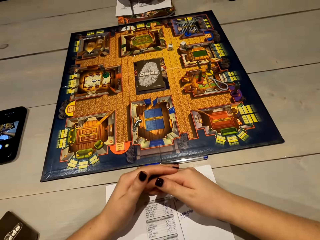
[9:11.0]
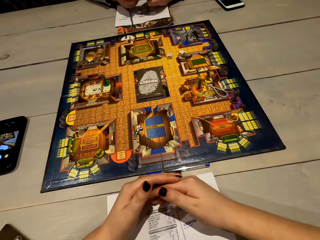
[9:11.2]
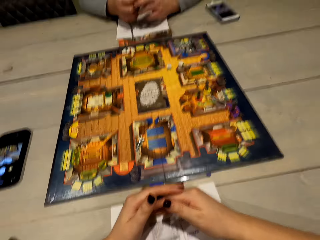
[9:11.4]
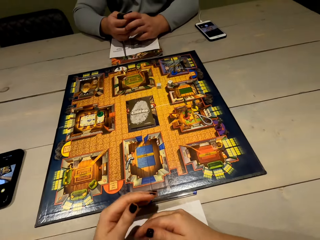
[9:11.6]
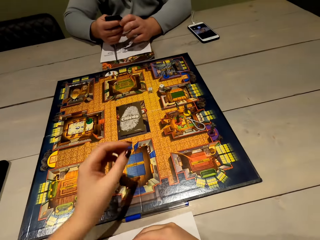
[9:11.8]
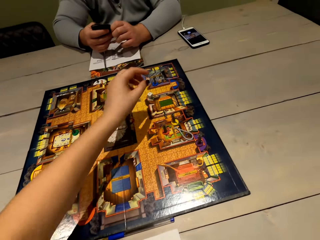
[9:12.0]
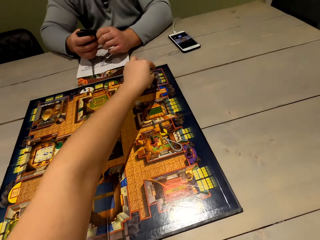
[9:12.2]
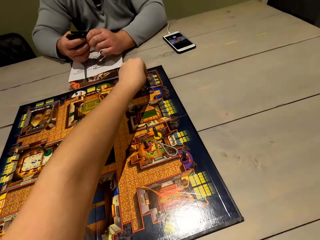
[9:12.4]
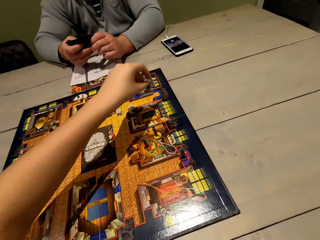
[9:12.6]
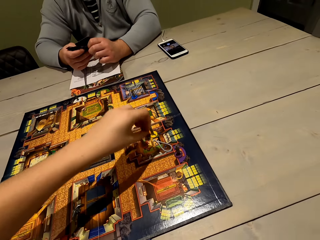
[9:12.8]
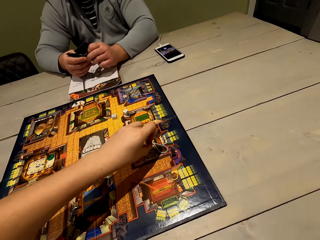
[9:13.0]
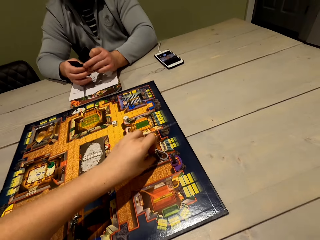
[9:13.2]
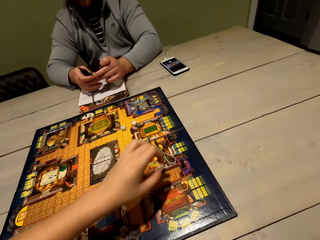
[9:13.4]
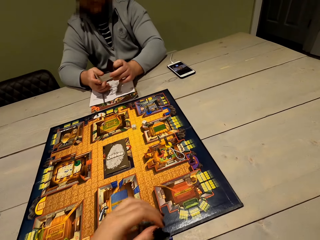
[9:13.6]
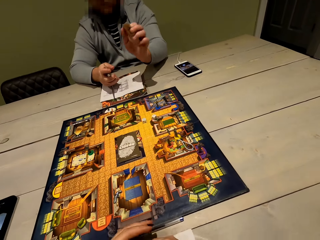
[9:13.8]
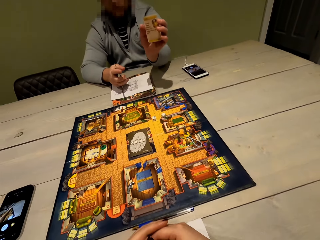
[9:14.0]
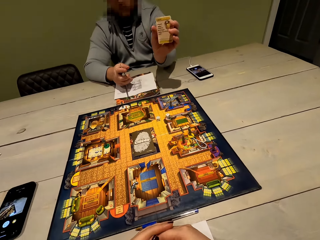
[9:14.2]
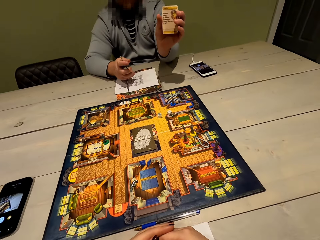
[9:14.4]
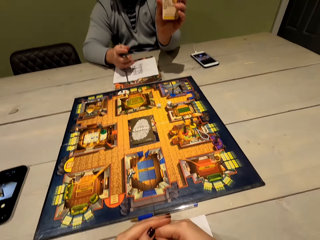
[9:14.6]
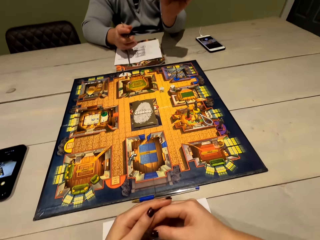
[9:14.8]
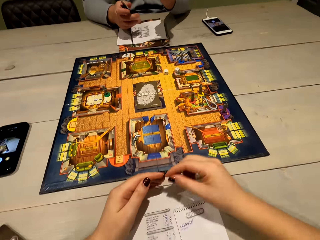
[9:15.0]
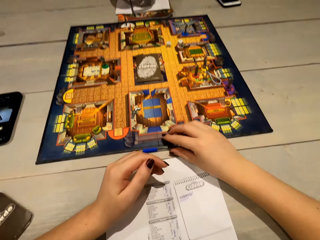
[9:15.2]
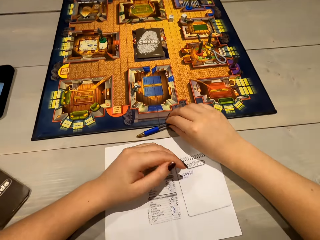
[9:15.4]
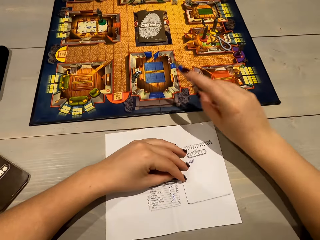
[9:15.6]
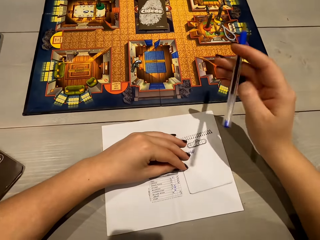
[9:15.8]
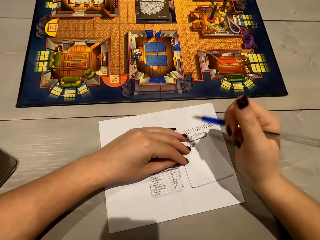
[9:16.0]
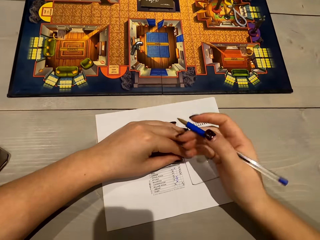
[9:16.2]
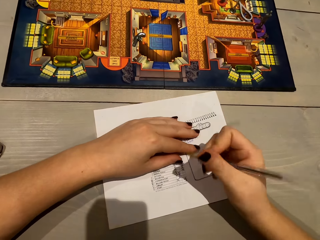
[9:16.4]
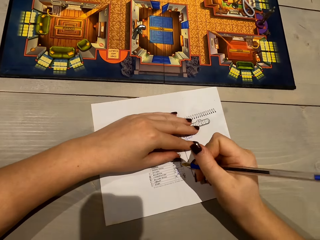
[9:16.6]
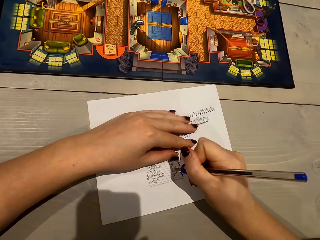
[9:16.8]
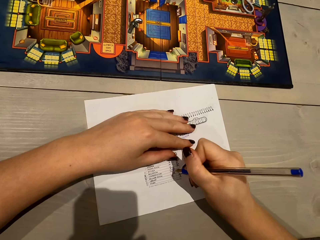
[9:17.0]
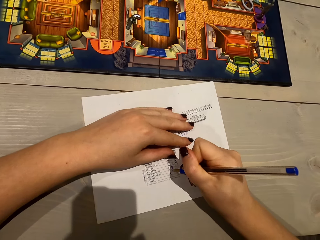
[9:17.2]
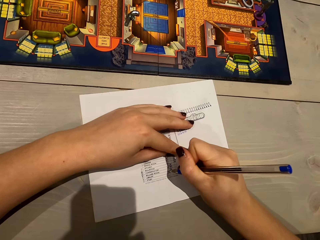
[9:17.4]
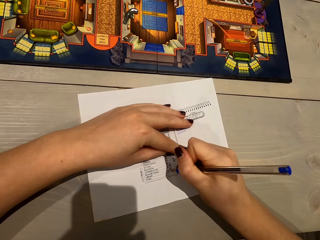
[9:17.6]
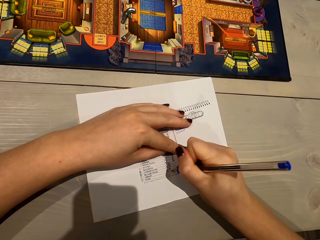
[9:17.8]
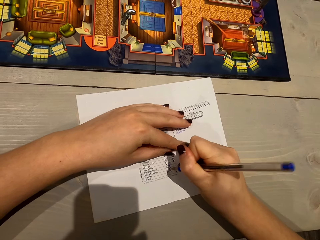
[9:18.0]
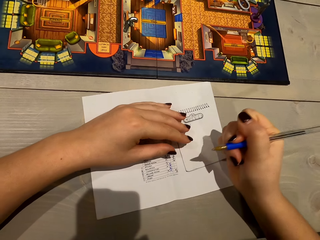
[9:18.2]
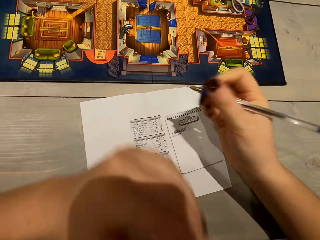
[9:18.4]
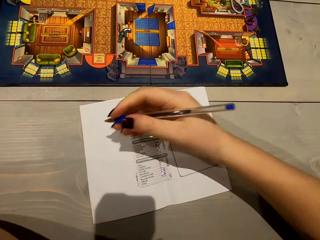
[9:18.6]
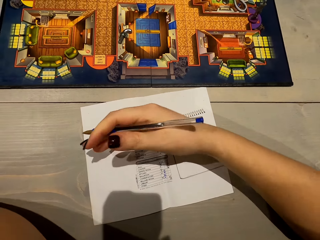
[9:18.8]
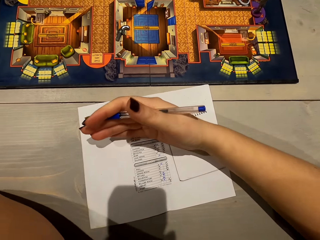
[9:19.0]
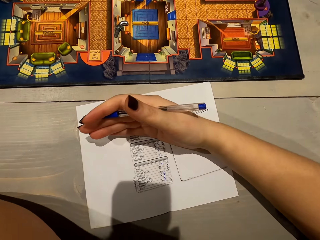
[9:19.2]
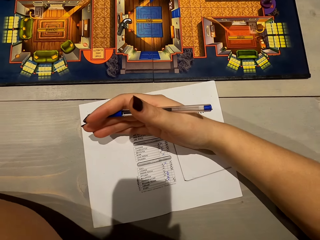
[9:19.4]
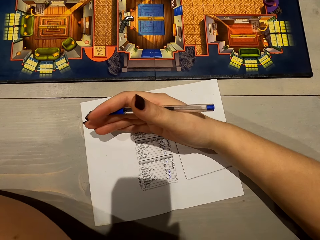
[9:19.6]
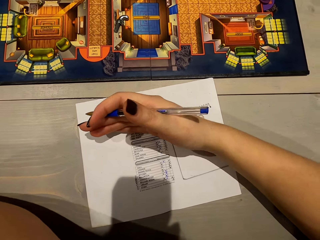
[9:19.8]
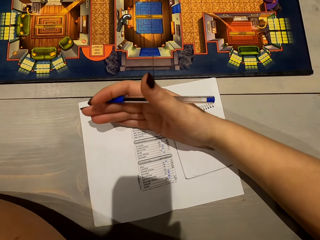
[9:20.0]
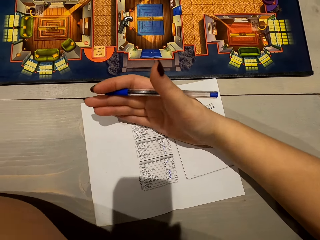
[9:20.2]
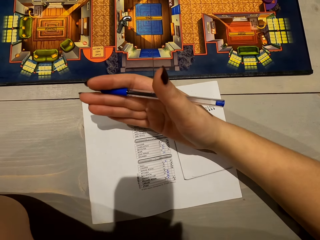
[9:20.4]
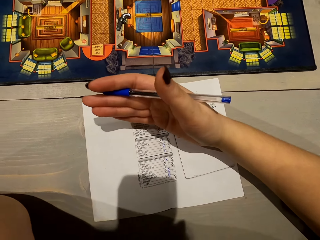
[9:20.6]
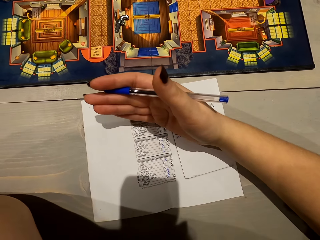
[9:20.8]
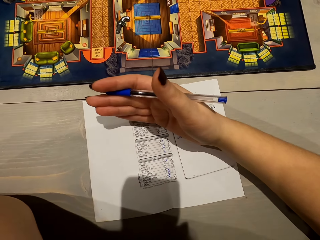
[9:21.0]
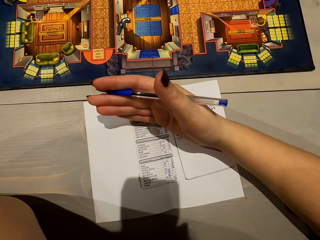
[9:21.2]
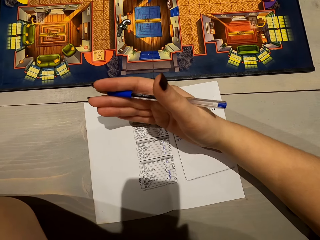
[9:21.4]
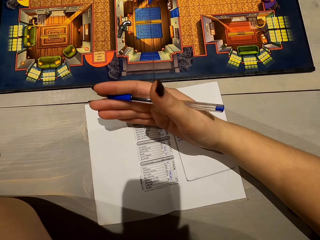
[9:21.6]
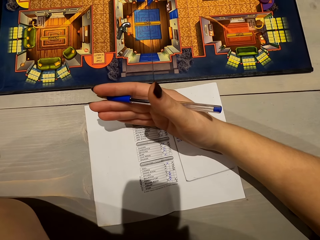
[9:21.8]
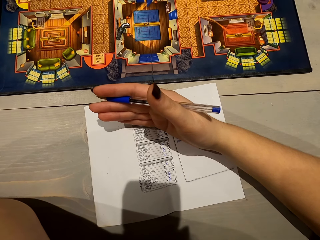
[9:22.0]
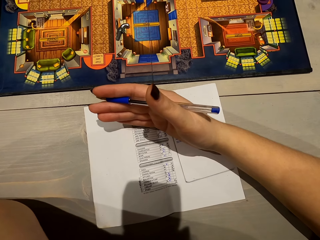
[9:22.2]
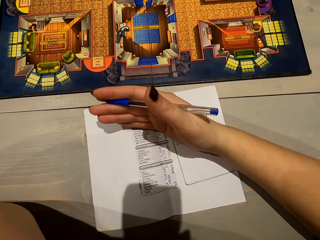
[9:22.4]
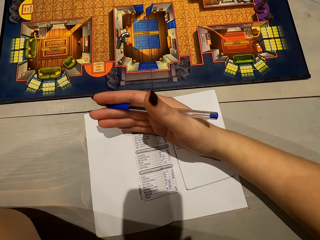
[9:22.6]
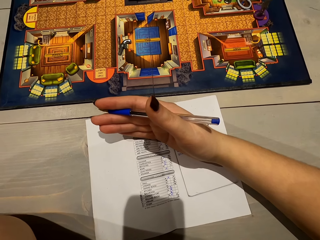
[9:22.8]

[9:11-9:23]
The camera wearer moves the hand and picks something. They play the game. They put something on the game board. A woman holds a card. The woman shows the card to the camera wearer. The camera wearer picks the pen with the right hand. They write down on the paper. They cover the paper with the hand. They read the paper.

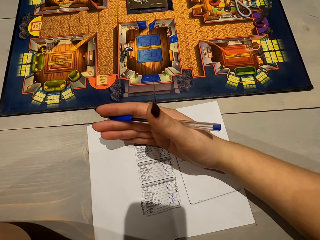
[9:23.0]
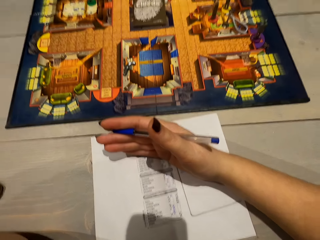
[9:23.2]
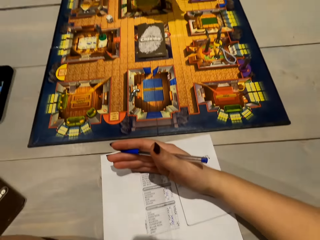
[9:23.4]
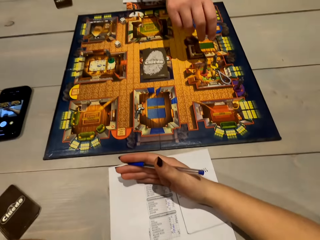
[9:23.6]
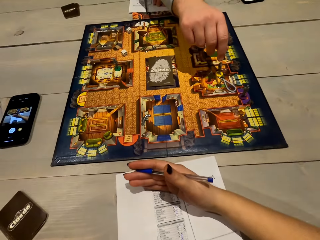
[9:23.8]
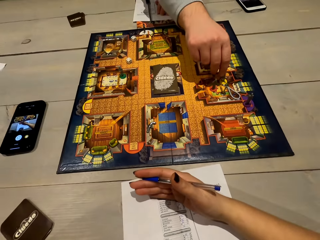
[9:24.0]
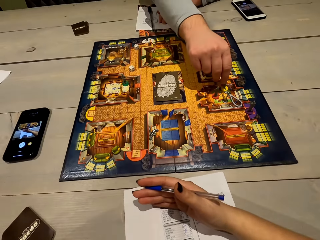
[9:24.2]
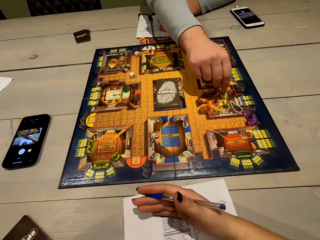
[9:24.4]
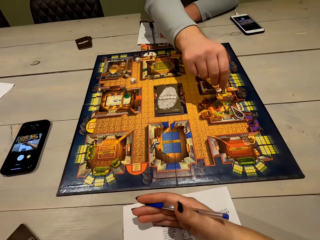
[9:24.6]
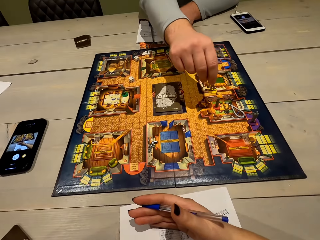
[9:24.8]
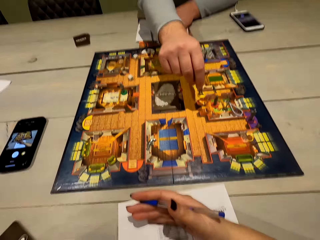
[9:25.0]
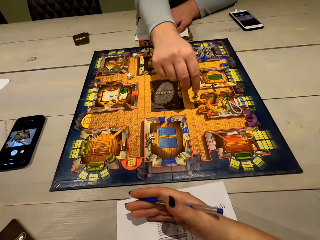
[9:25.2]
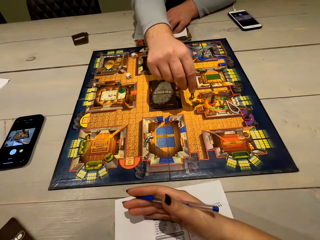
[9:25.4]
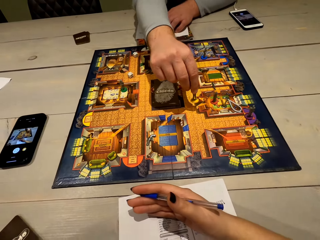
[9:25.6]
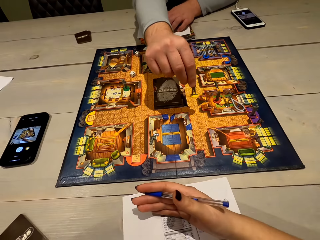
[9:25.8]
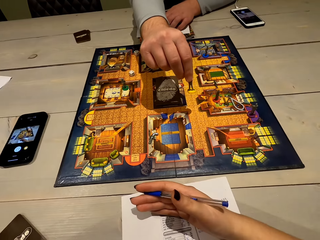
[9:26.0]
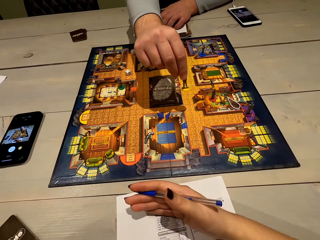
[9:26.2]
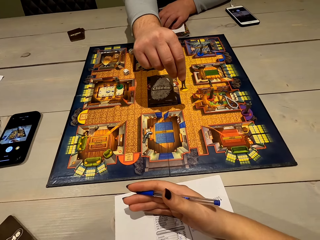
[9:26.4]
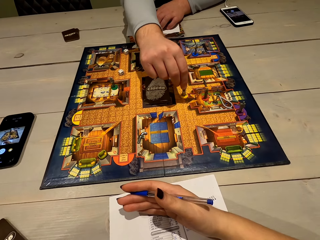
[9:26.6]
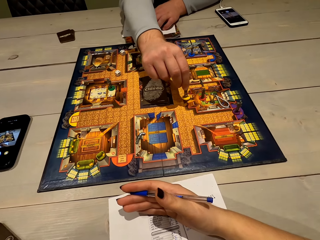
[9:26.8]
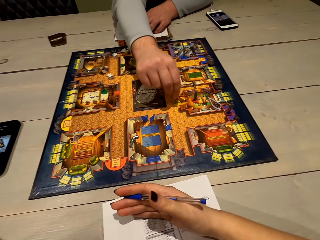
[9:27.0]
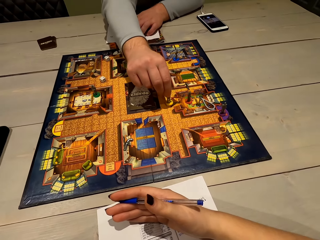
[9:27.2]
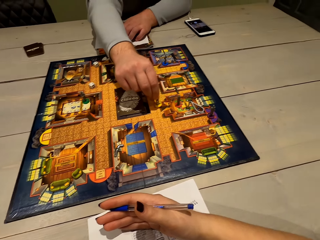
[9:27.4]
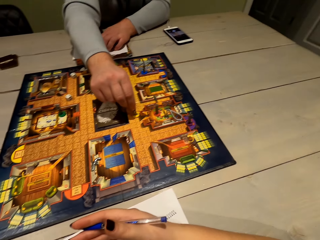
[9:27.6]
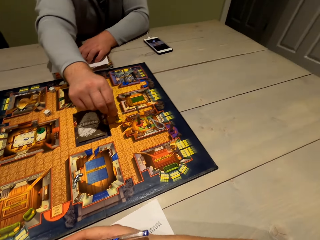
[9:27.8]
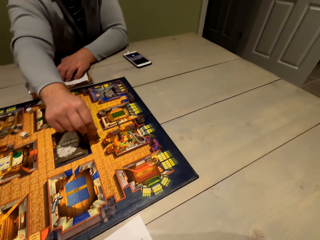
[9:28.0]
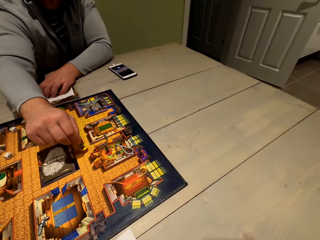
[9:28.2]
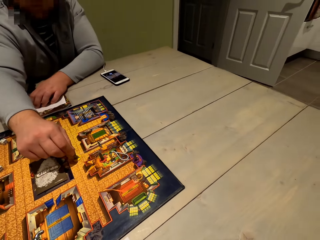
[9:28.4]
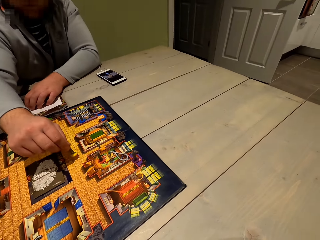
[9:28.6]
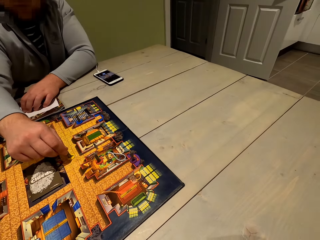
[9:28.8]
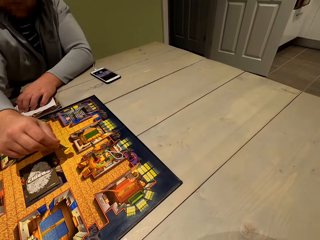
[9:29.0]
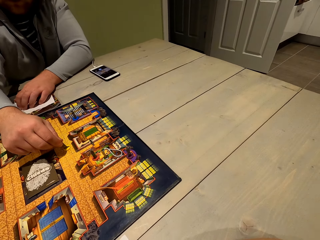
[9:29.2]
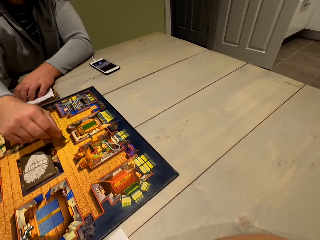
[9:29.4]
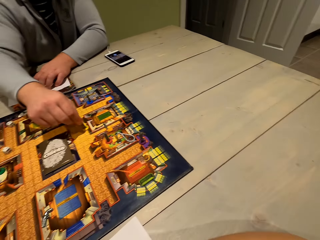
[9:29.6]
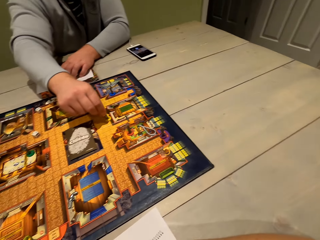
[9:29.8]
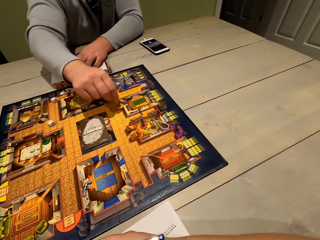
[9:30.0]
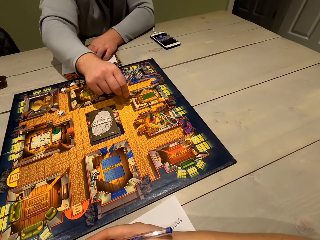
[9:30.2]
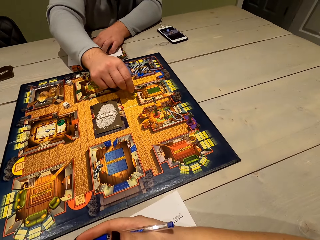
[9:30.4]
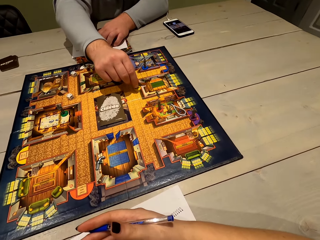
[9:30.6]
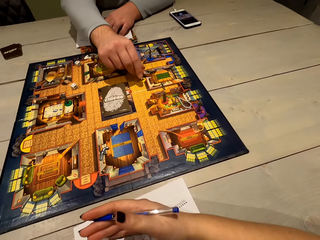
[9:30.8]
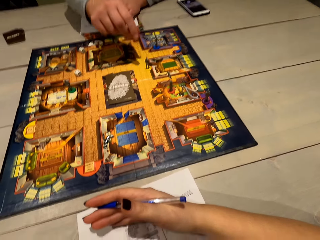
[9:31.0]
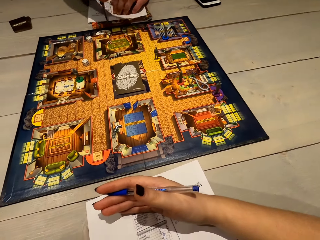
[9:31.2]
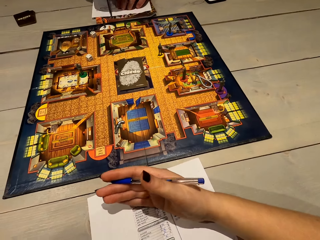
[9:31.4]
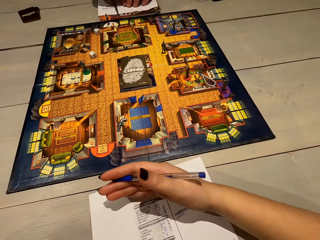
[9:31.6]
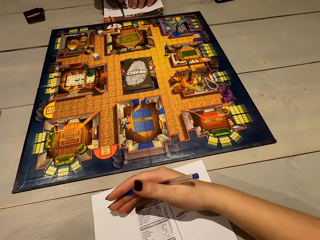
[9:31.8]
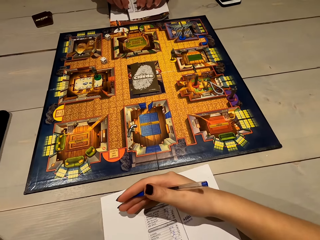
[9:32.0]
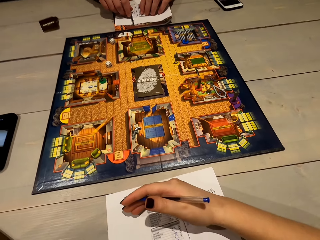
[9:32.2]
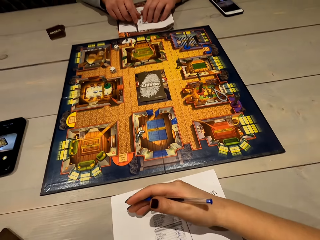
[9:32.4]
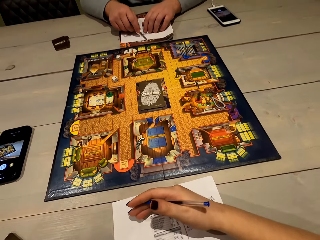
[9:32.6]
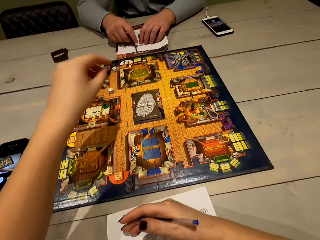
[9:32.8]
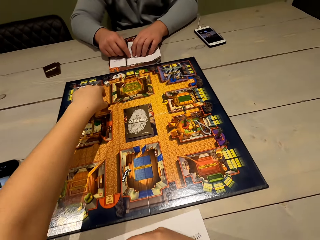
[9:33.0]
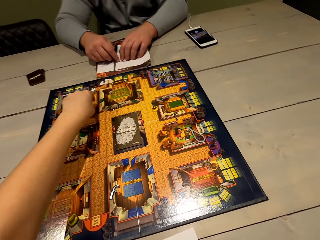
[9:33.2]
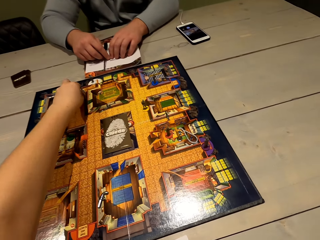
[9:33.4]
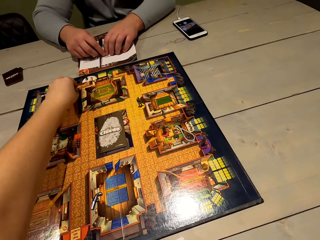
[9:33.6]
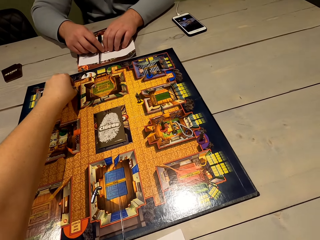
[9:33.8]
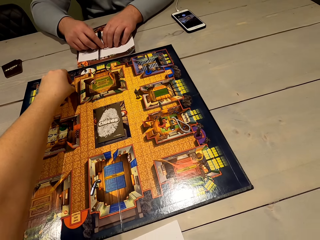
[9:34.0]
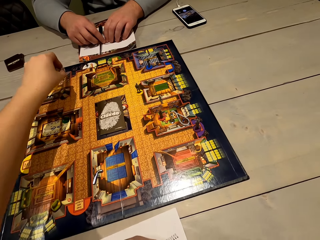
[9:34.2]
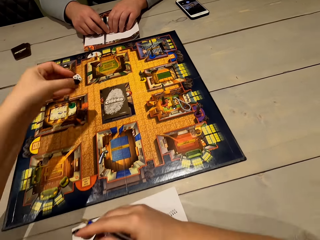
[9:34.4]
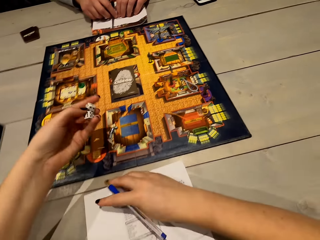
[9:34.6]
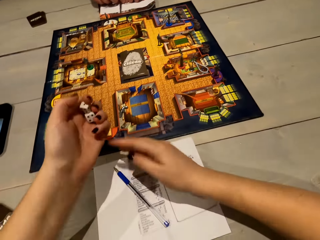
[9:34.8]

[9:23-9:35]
The woman picks something. The woman plays the game. The woman moves something. The woman taps the game board with something. The woman counts the boxes on the game board. The woman puts something on the game board. The woman holds a pen. The woman picks the pen with the right hand. The camera wearer moves the left hand to the dice. They pick the die.
